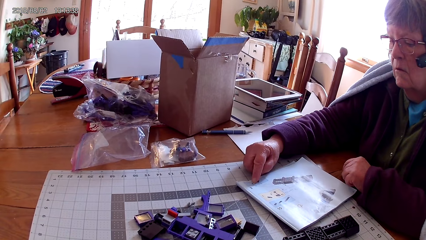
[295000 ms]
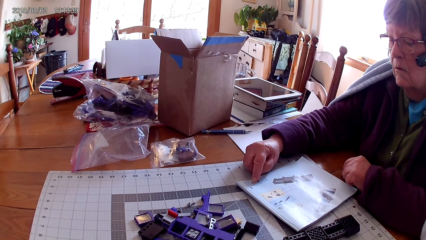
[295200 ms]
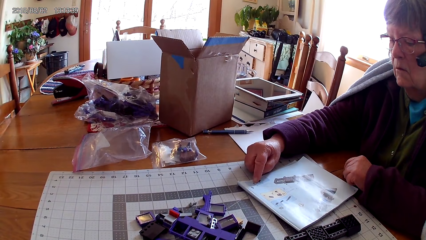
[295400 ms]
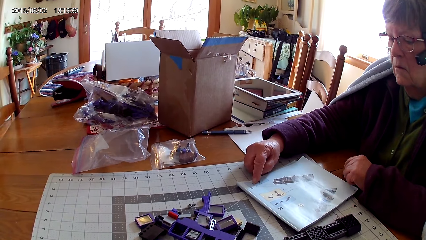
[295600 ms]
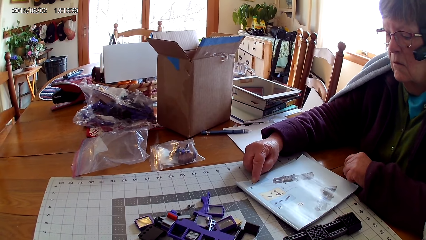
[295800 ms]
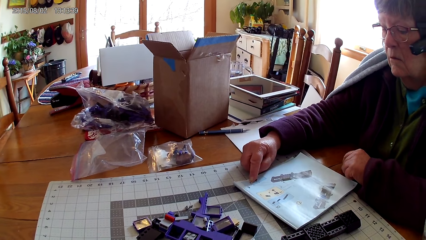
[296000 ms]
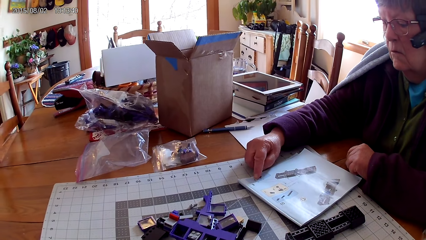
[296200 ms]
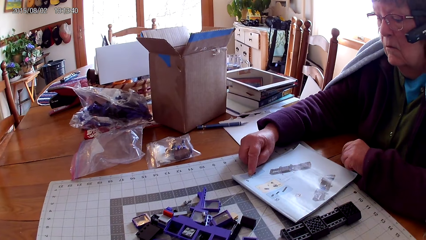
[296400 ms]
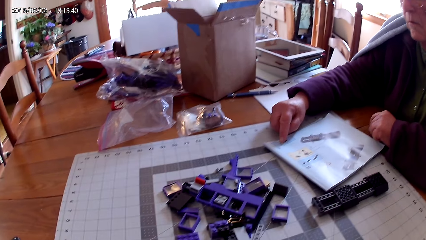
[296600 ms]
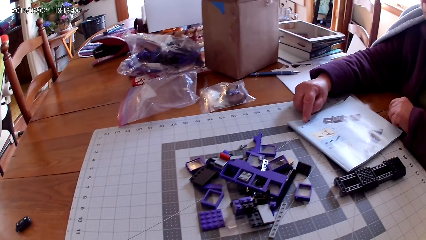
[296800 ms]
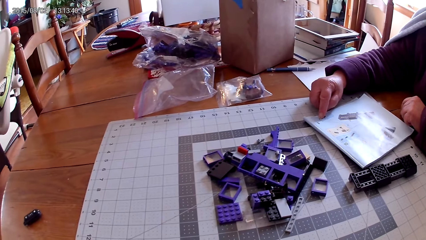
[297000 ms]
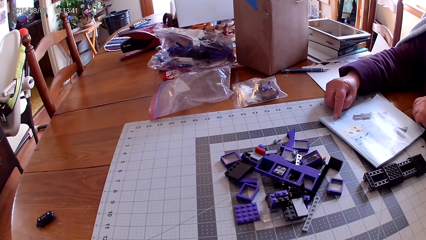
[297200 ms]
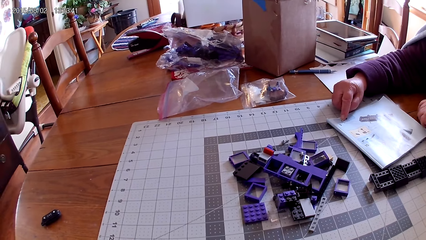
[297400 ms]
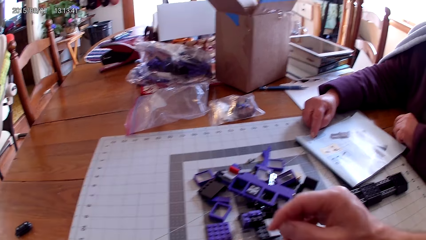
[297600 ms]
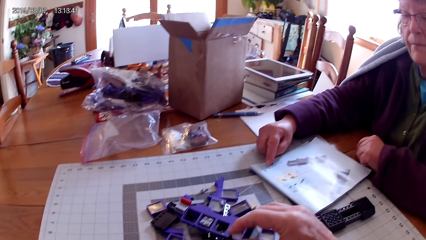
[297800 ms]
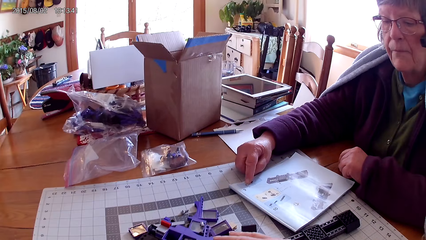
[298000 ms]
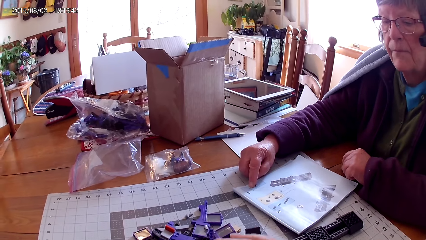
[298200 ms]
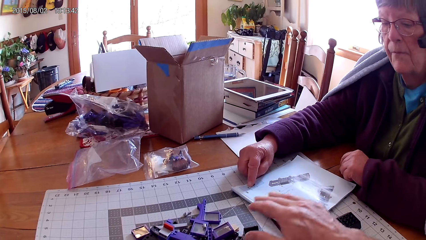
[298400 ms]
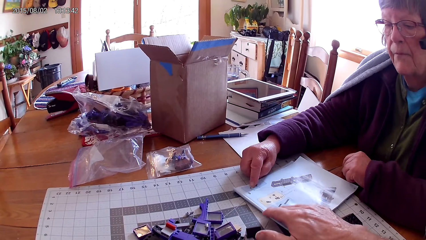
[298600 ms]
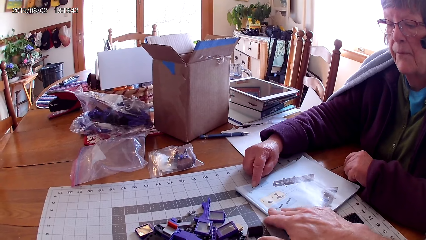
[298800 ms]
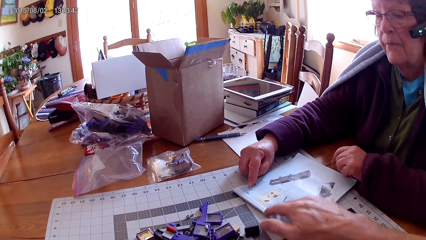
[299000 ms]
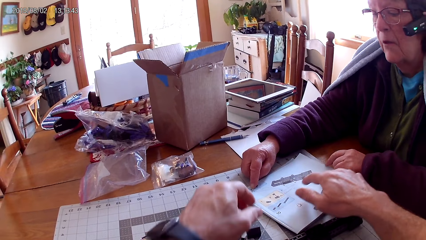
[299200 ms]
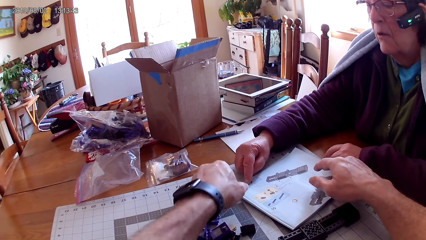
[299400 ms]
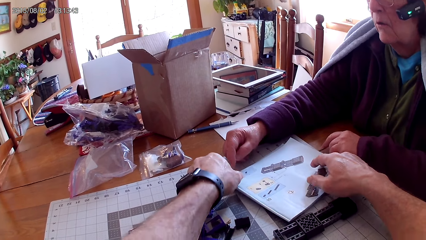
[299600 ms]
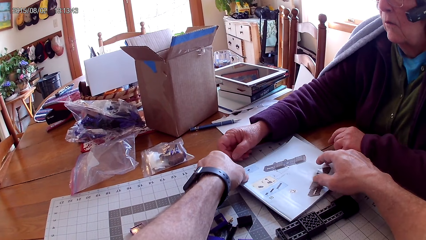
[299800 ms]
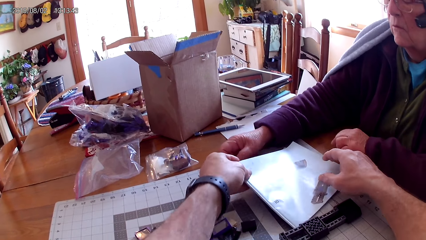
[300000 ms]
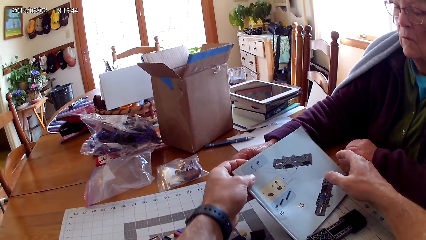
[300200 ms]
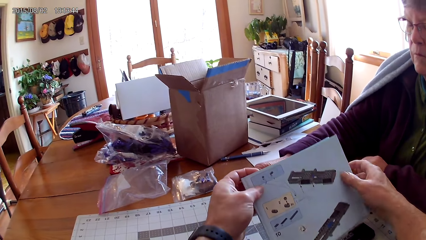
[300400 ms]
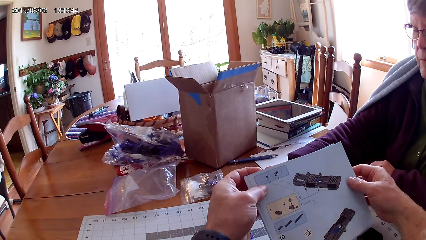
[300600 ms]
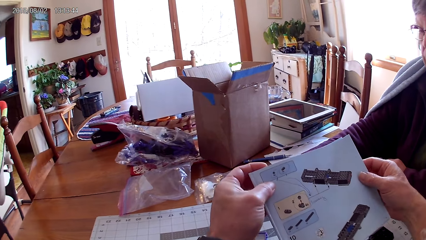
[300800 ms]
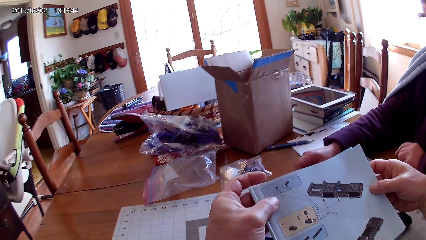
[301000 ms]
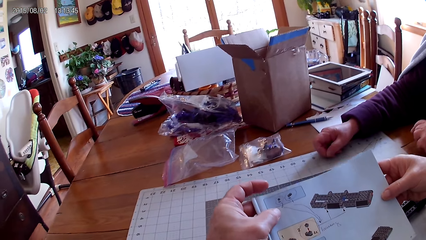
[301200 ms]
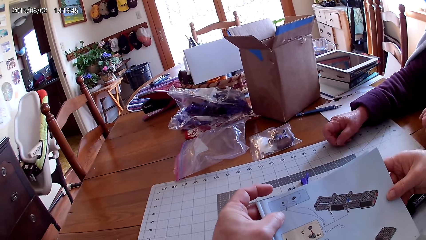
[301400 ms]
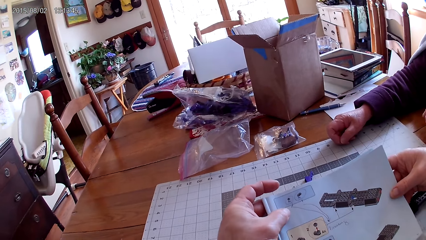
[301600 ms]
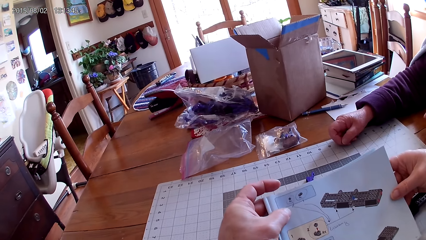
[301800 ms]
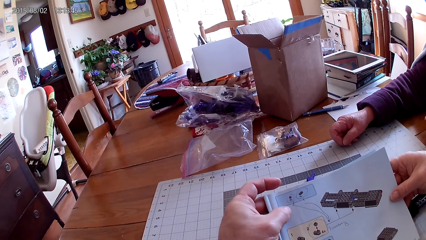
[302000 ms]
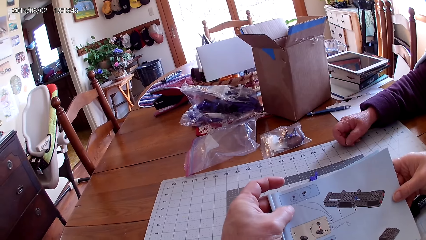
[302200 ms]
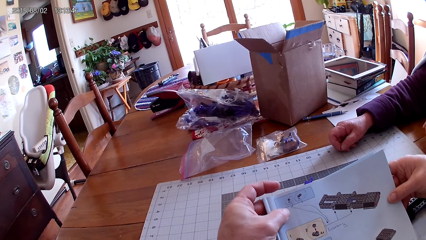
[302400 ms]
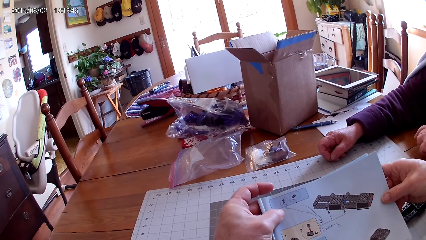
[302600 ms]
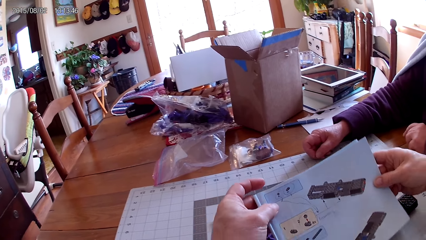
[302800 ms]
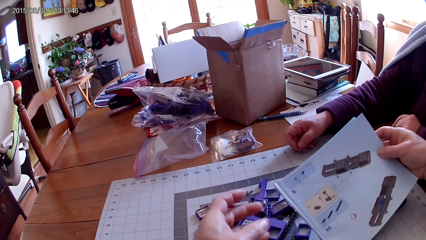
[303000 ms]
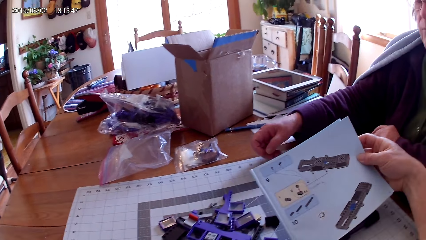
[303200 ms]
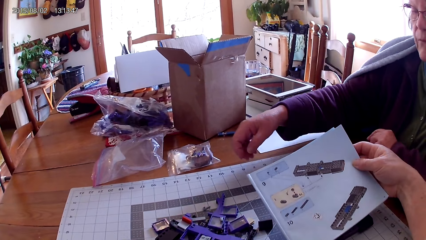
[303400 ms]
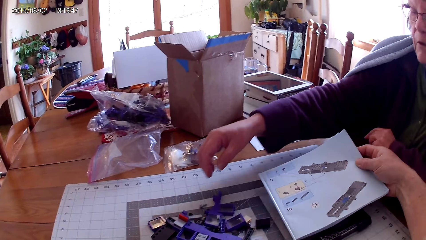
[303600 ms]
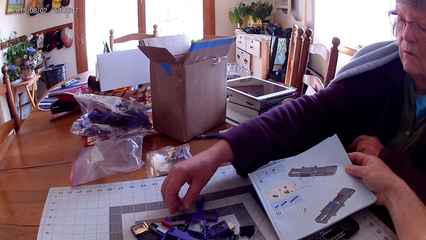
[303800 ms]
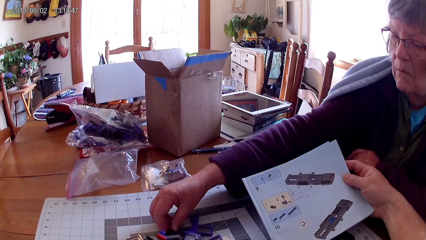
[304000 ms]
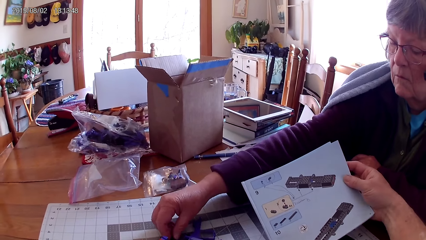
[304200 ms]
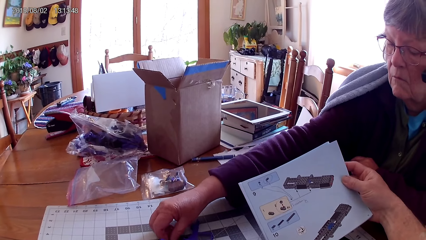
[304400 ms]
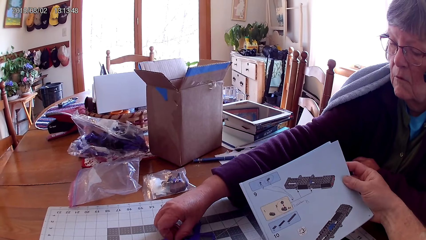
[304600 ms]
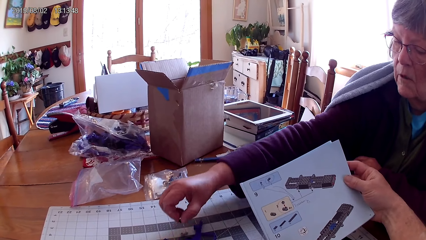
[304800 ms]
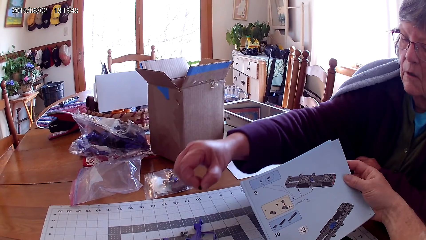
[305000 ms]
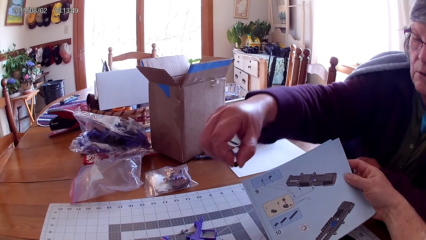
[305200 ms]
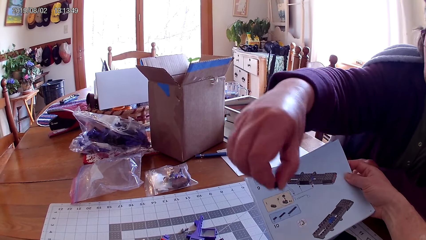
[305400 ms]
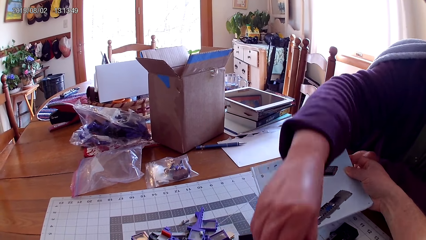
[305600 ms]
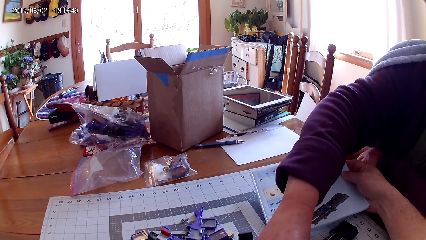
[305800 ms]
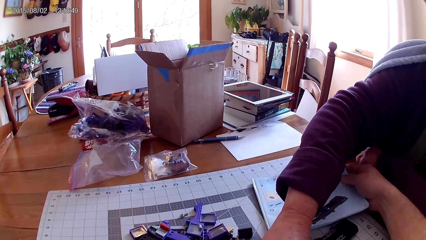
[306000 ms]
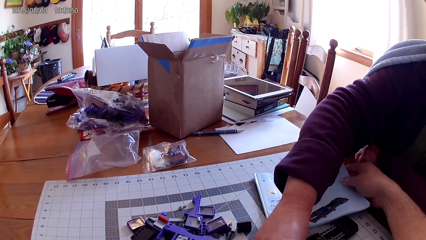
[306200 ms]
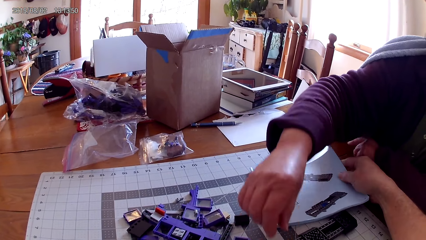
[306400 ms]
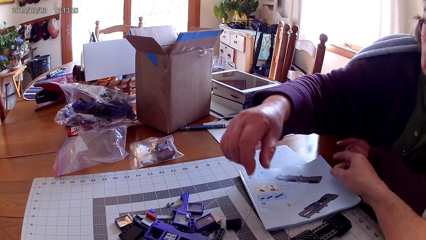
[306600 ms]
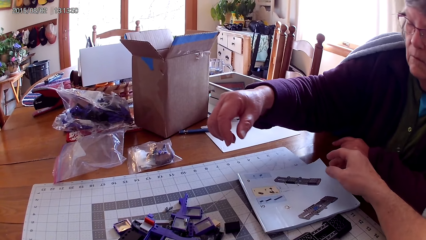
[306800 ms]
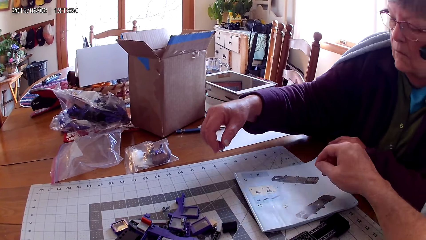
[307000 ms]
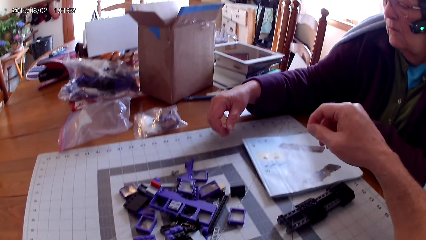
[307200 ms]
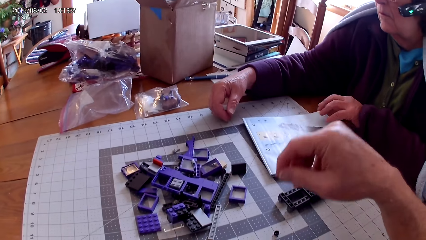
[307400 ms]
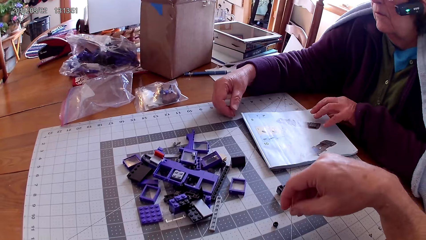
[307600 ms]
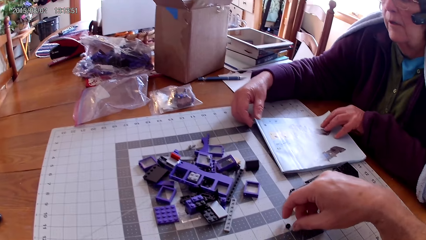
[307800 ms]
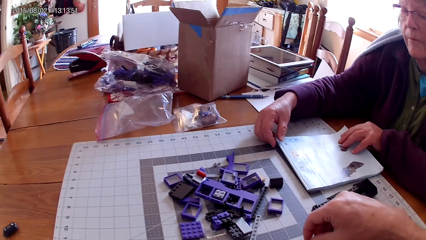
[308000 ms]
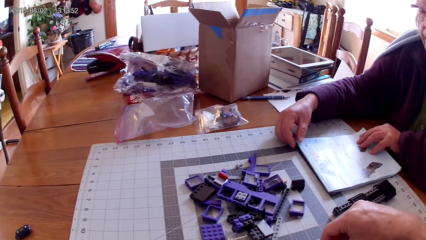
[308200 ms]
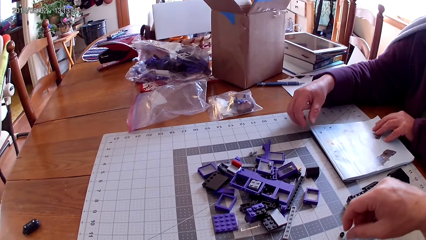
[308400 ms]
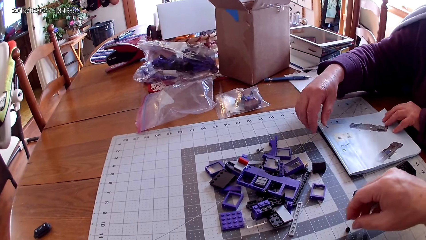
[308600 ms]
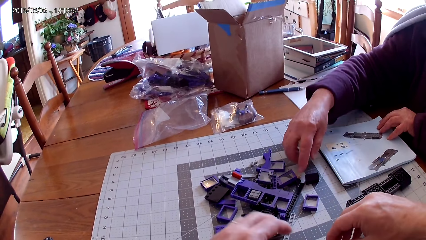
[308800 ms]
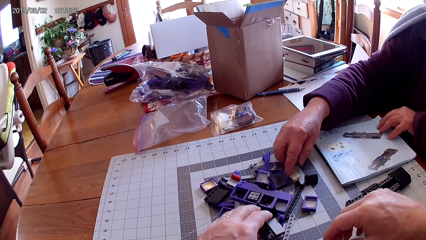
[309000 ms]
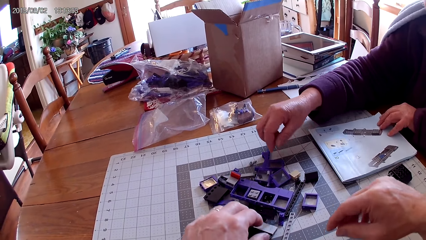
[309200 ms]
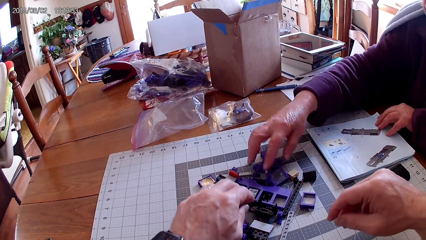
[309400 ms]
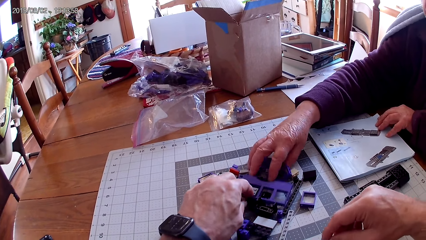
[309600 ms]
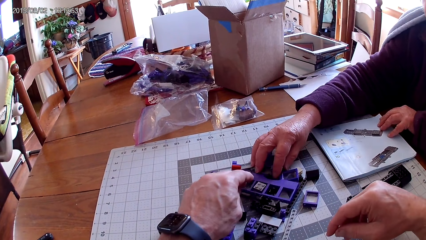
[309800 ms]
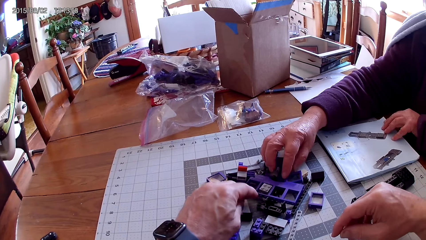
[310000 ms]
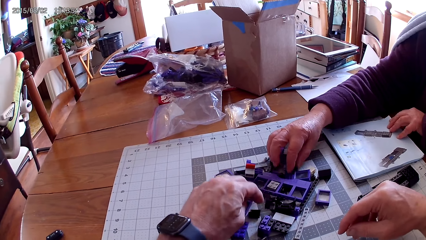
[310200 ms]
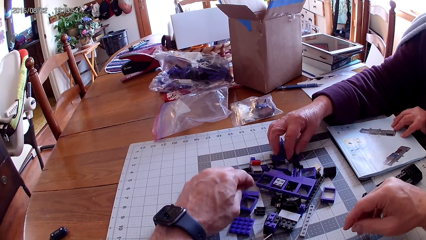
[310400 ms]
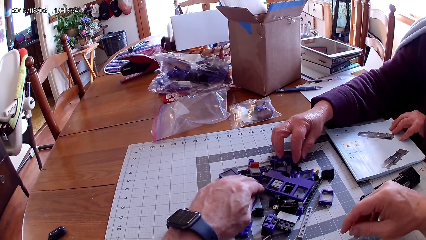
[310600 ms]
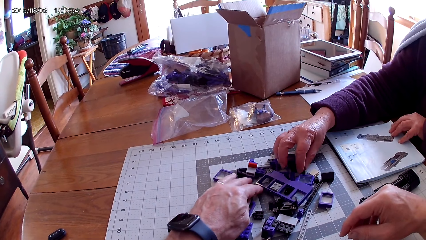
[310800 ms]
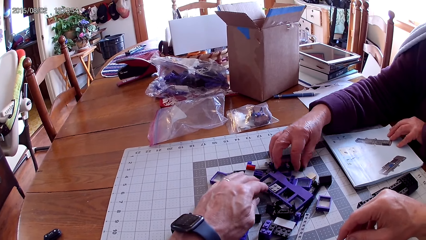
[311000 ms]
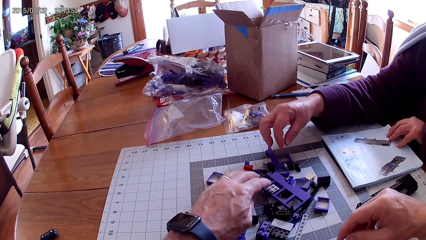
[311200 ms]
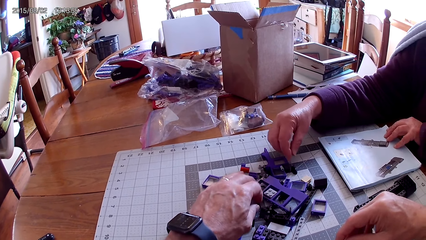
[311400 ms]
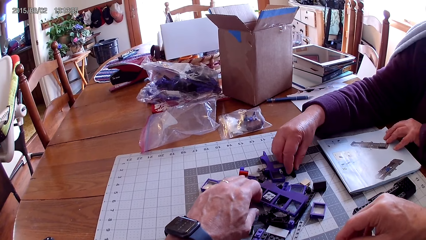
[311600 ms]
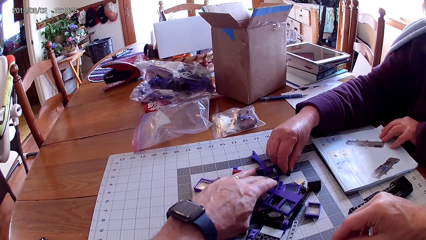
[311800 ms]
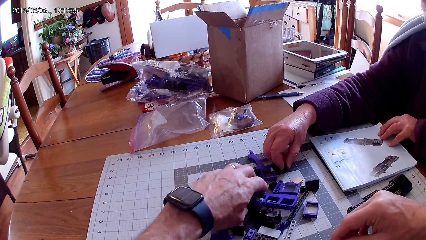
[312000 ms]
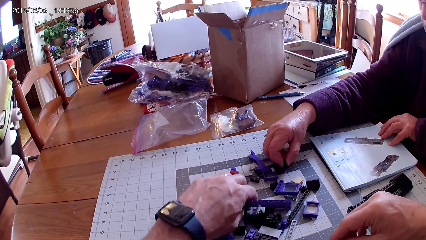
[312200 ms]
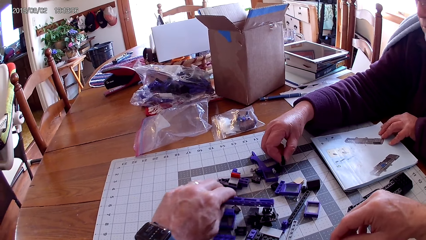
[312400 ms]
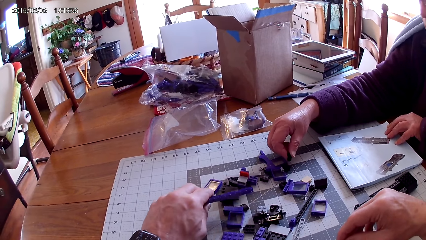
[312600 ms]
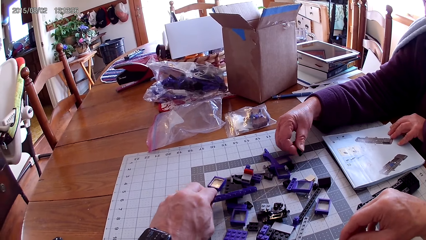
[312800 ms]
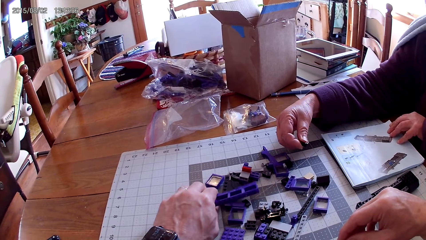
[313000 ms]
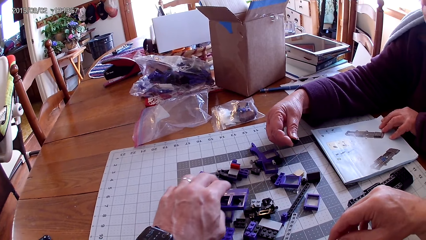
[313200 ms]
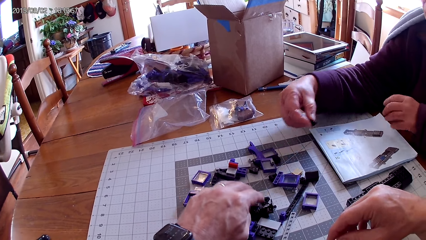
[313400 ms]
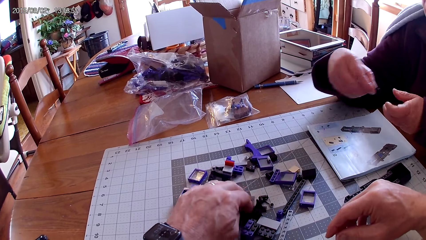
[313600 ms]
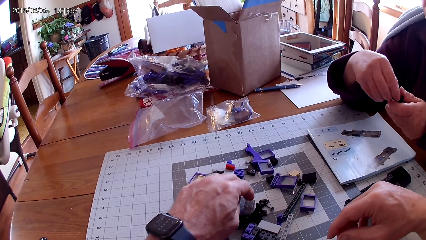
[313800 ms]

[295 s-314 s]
The camera wearer touches spare parts on the table. He takes the manual book with his hand. He looks at pictures in the manual book. He moves the manual close. He looks at the picture in the manual book. A person stretches a hand. The person takes a spare part. The camera wearer holds the manual book near the person. The person takes the spare part. The person puts the spare part aside on the table. The camera wearer puts the manual book on the table. The person raises a hand. The camera wearer raises a hand. The person puts a hand on the table. The camera wearer touches the spare parts. The person touches a spare part. The camera wearer arranges the spare parts on the table. The person arranges the spare parts. The person takes the spare part.
